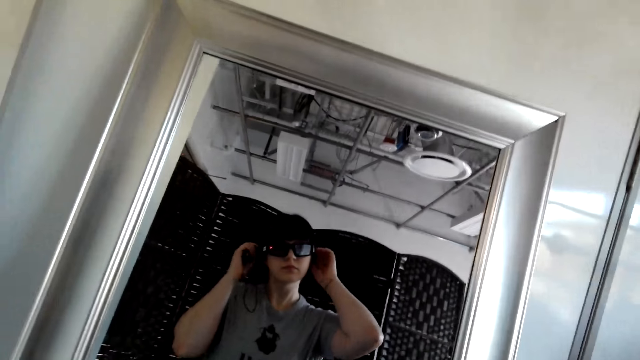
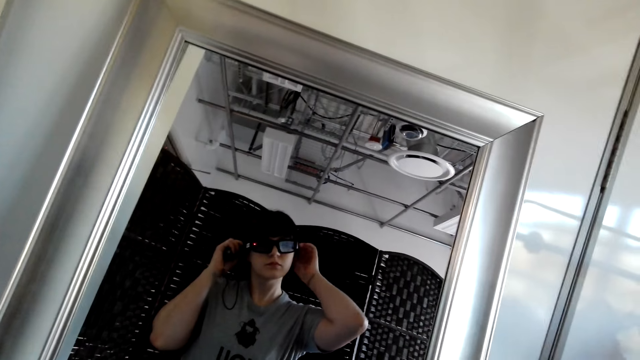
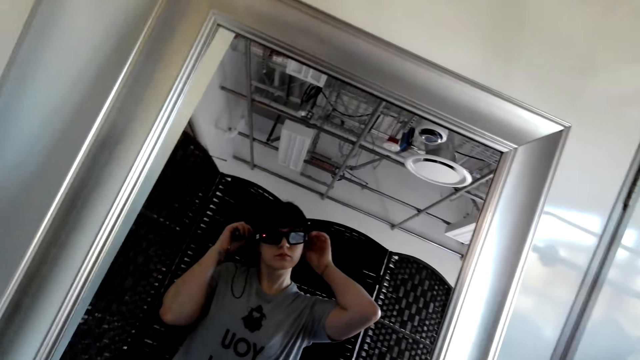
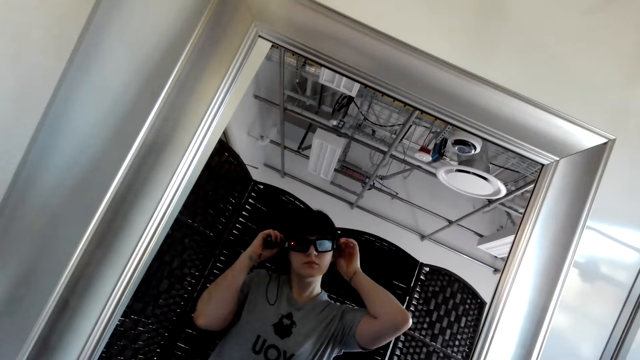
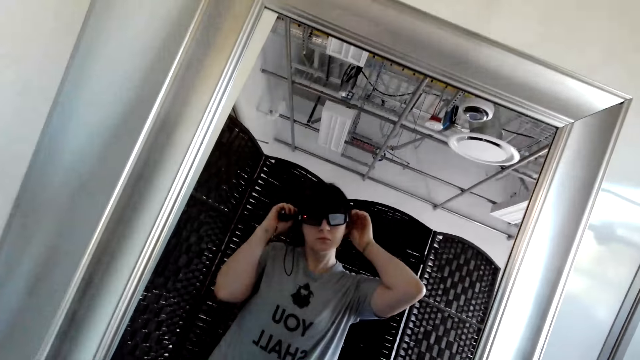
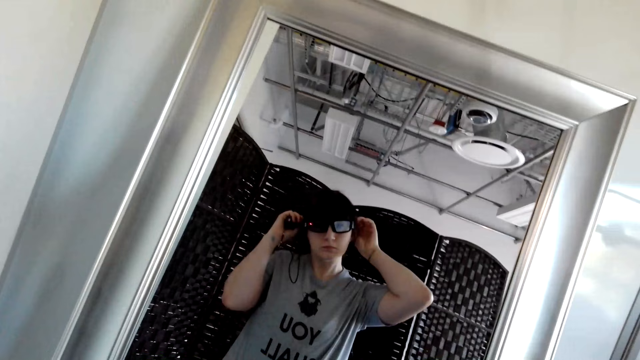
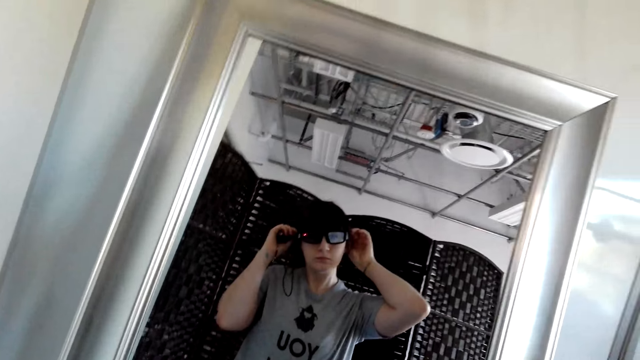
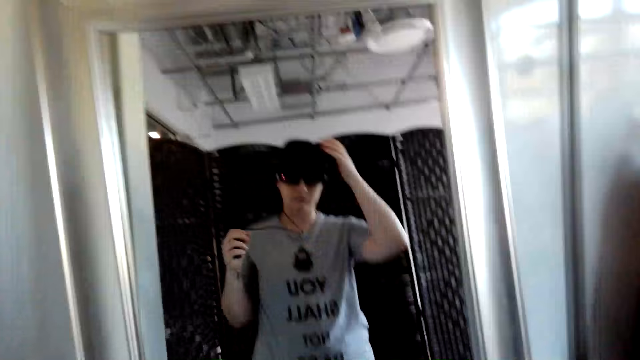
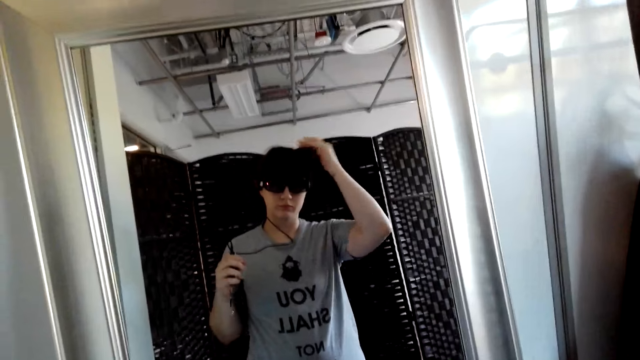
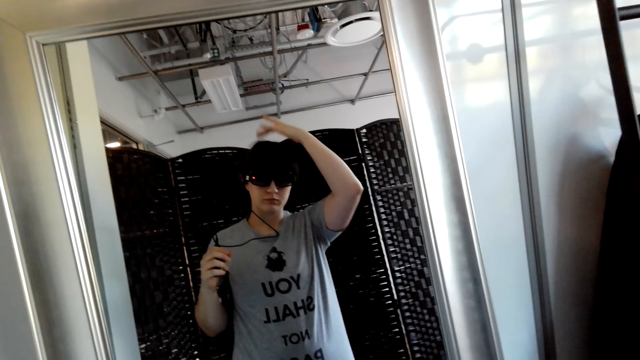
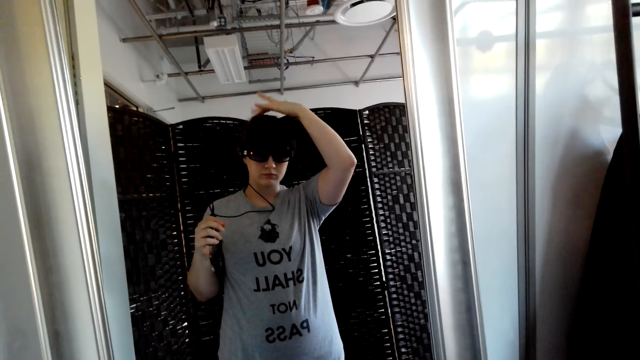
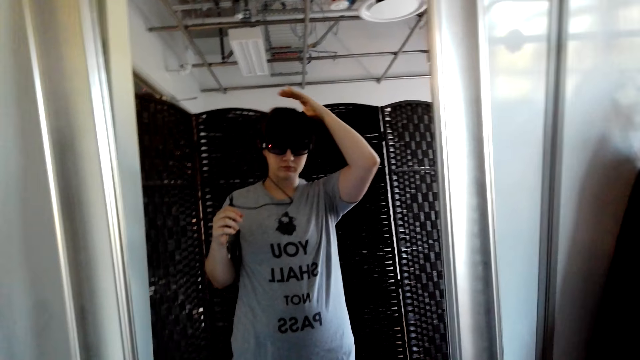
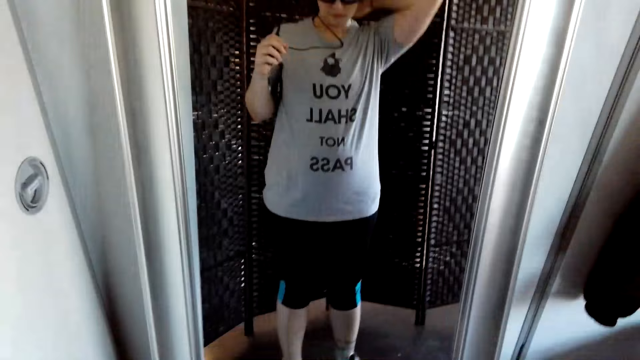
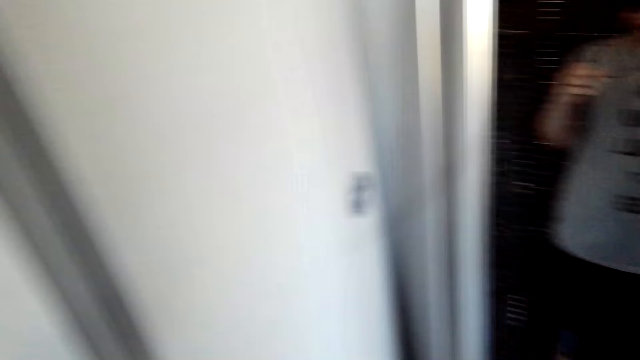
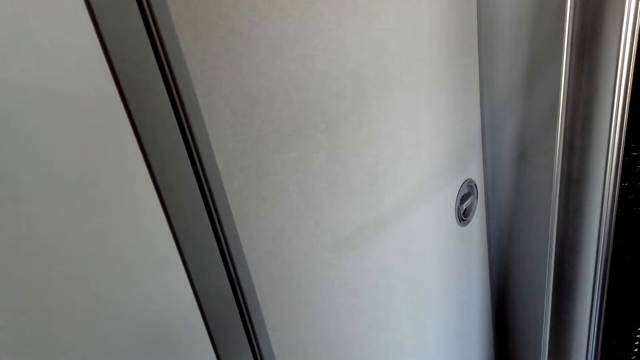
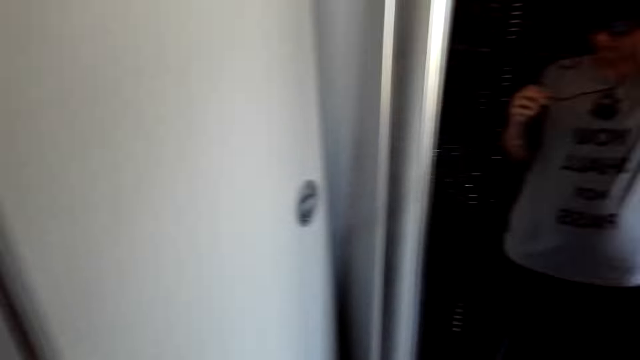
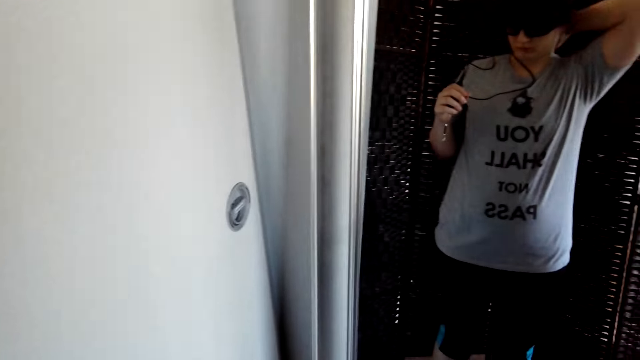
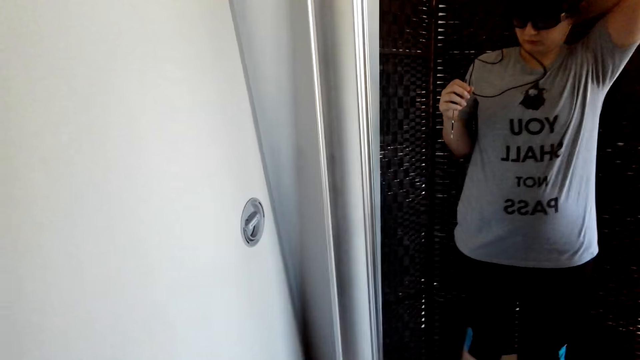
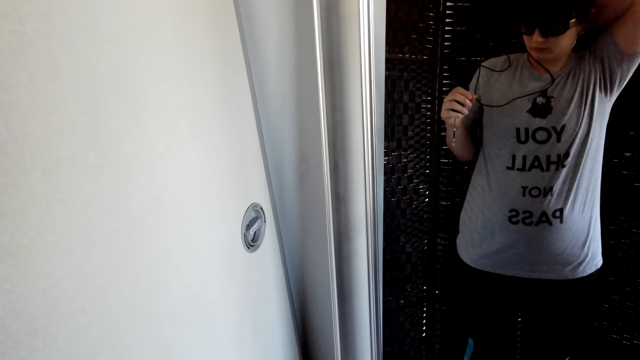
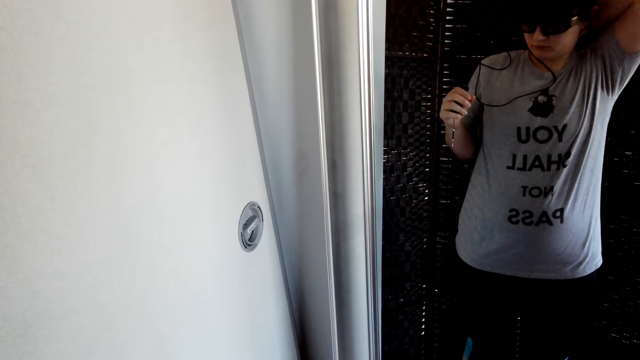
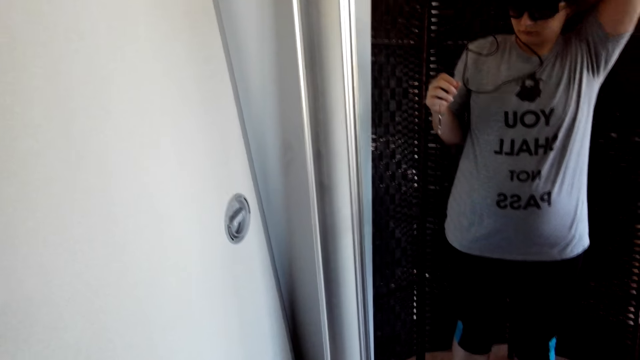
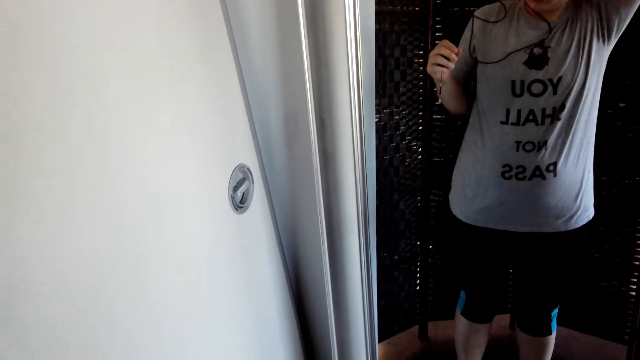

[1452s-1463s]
The camera wearer touches the camera on the head. She adjusts her sunglasses. She makes her hair. She scratches her neck.

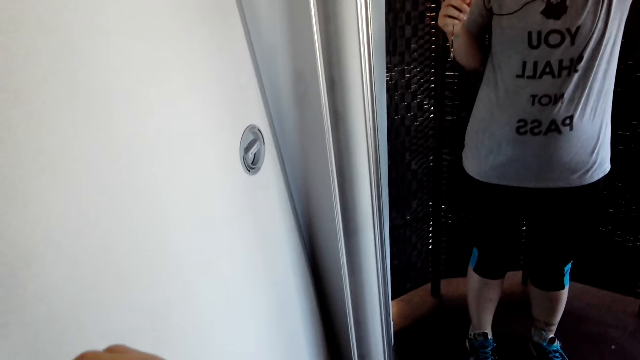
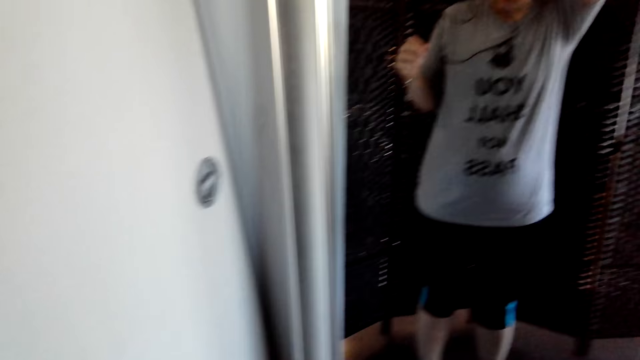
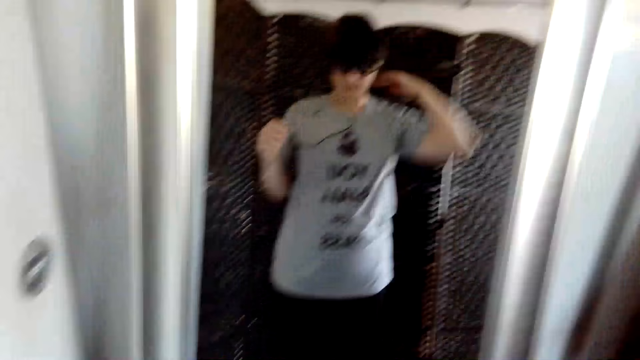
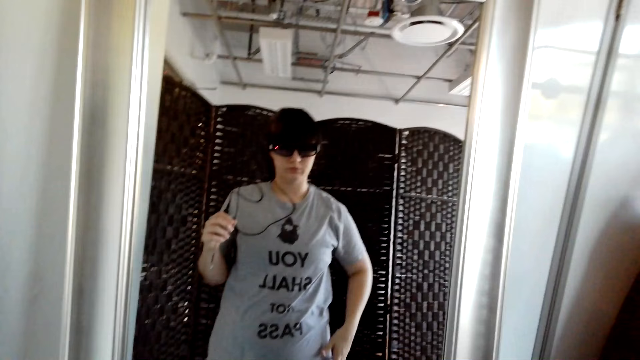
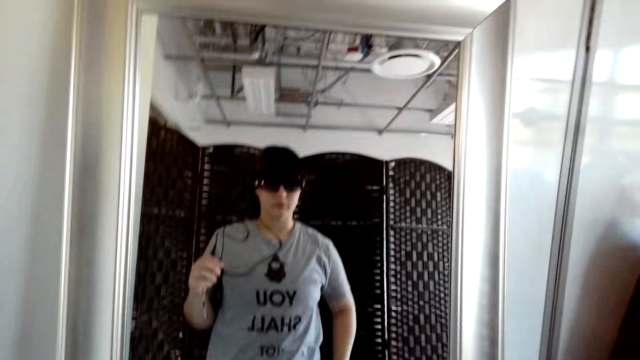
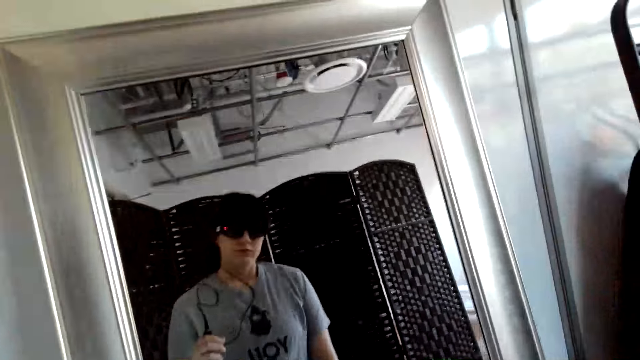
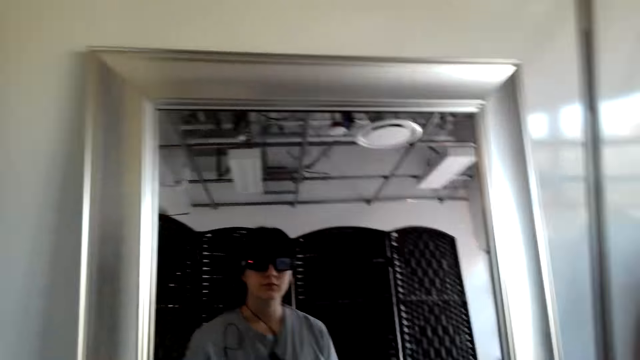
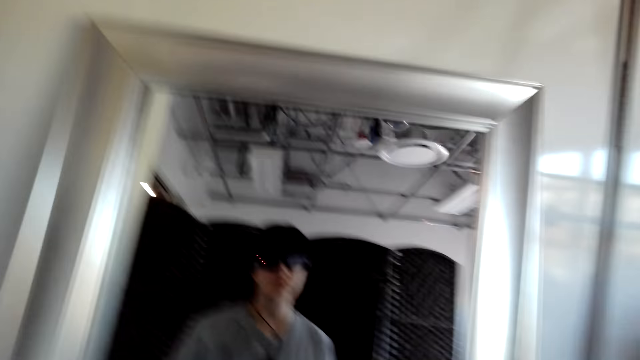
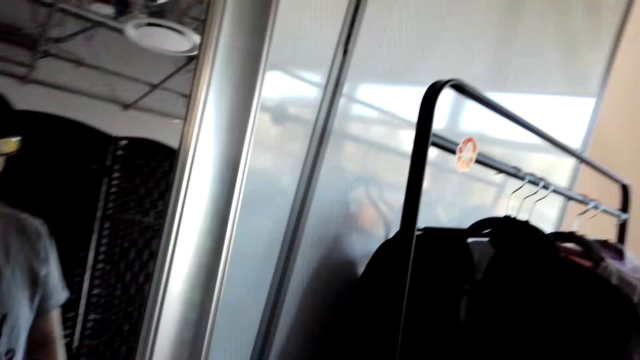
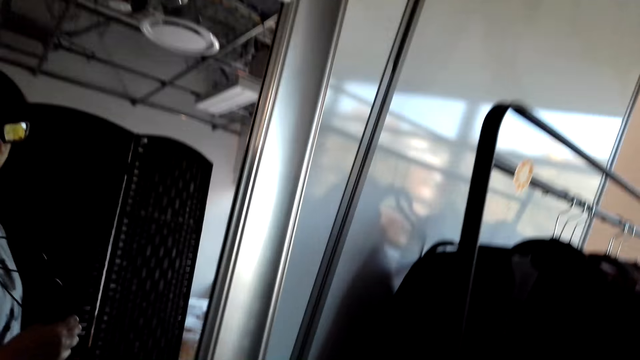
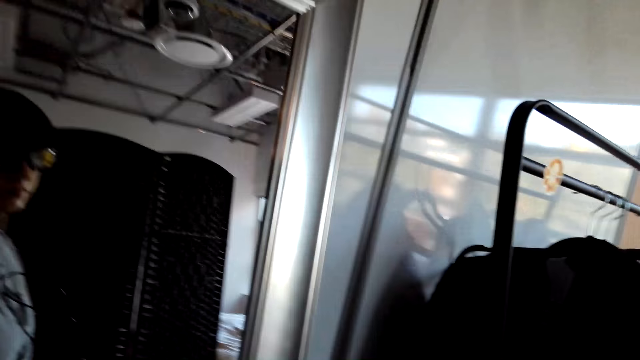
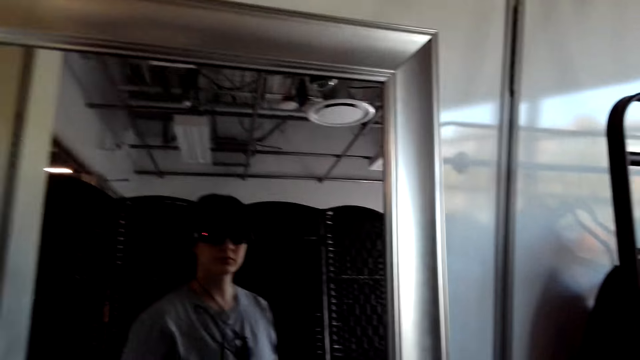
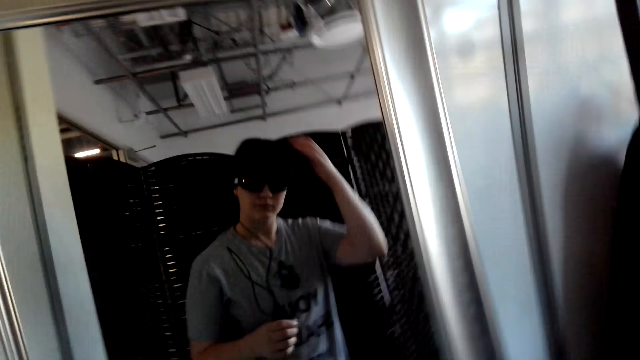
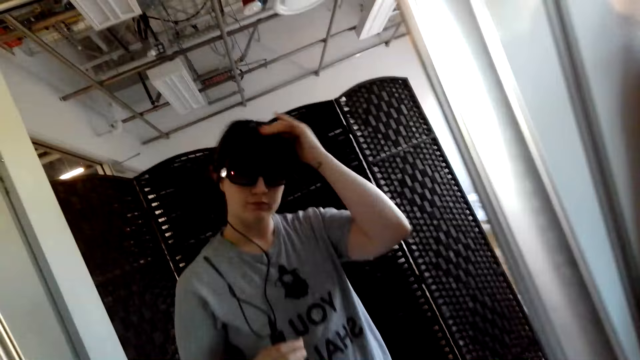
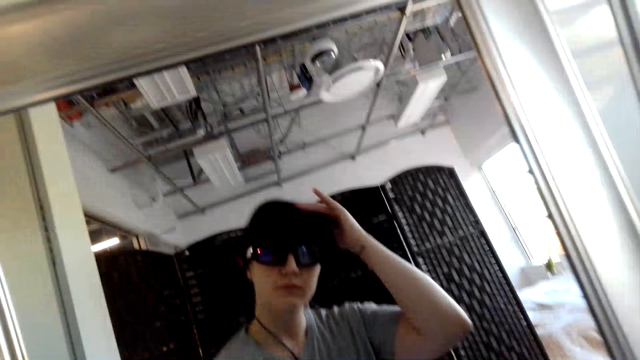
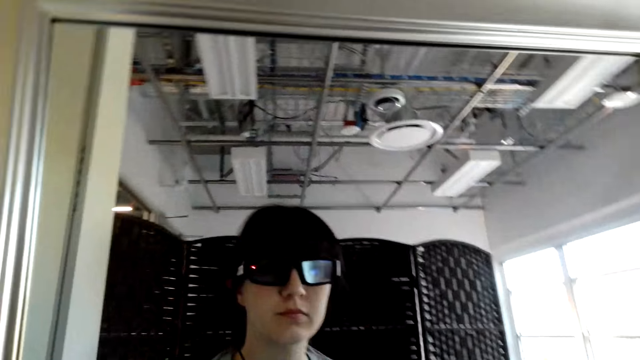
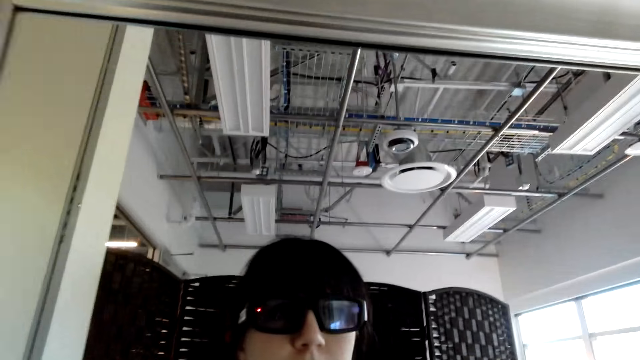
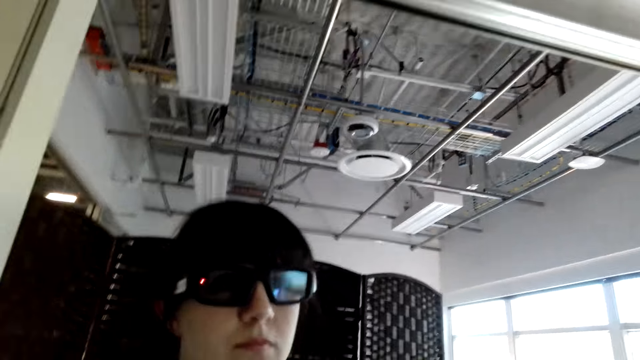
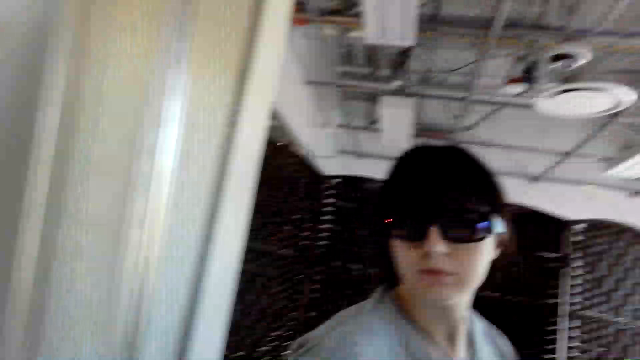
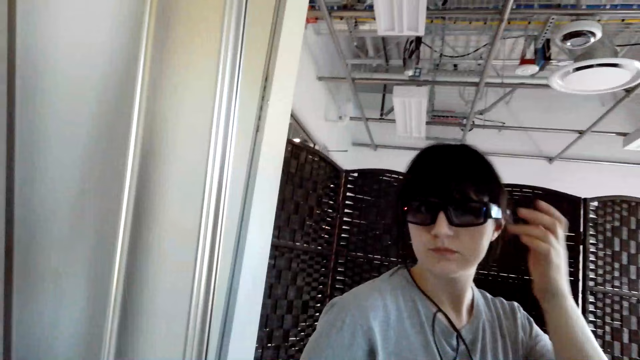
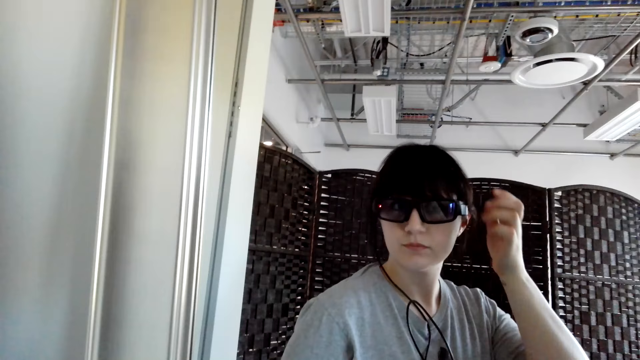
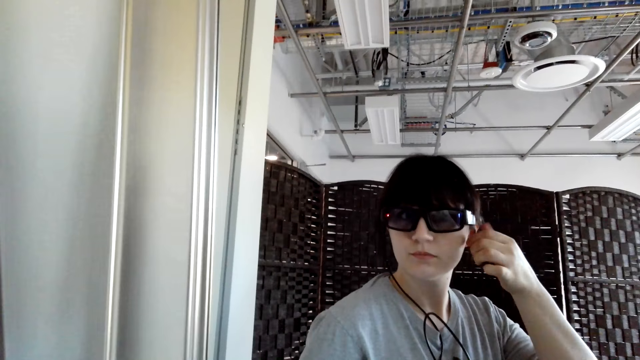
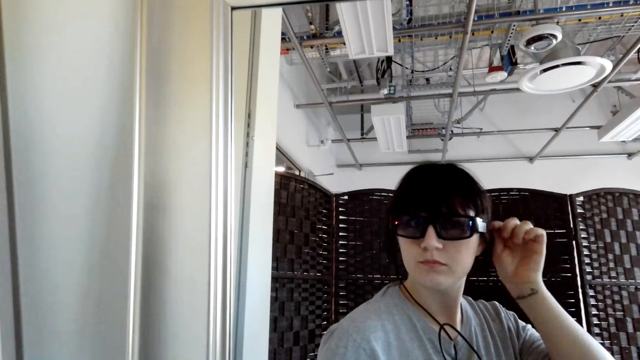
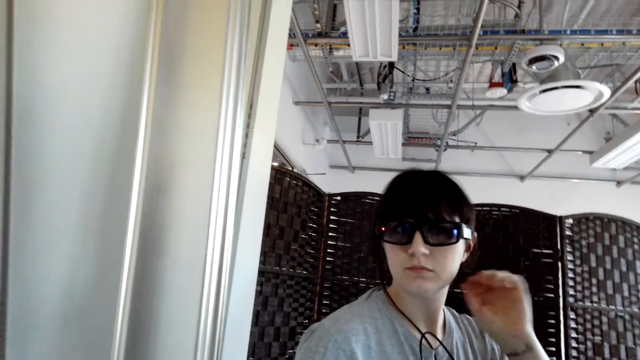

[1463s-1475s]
The camera wearer pulls down her t-shirt. She makes her hair. She brushes hair off with the right hand. She makes her hair. She touches the camera on the head.
